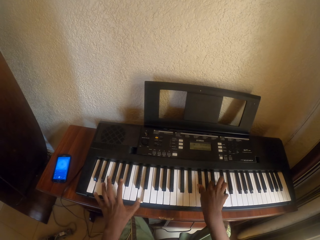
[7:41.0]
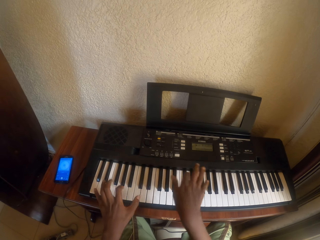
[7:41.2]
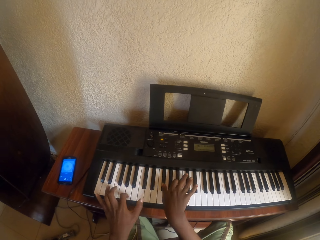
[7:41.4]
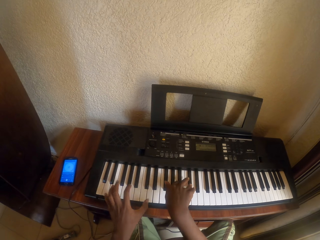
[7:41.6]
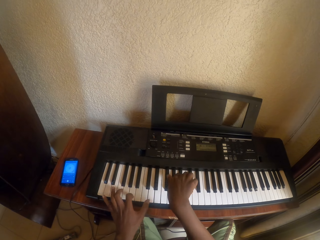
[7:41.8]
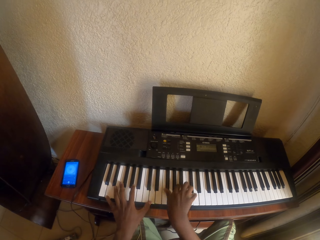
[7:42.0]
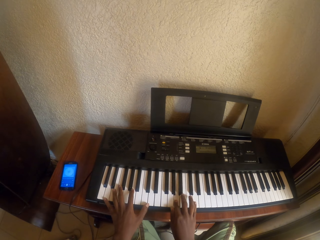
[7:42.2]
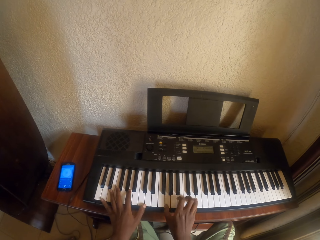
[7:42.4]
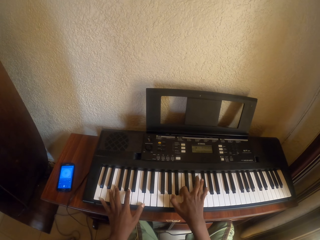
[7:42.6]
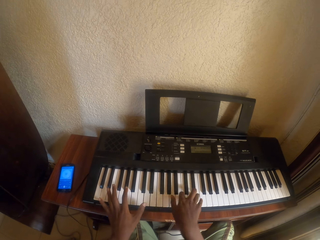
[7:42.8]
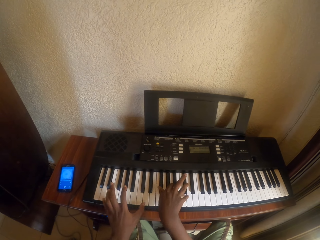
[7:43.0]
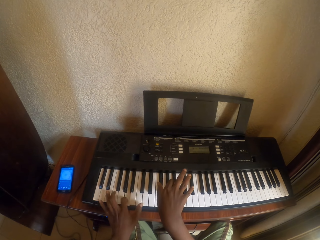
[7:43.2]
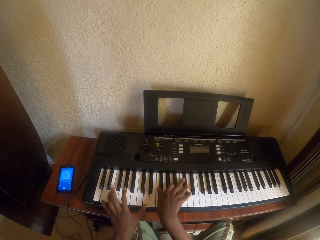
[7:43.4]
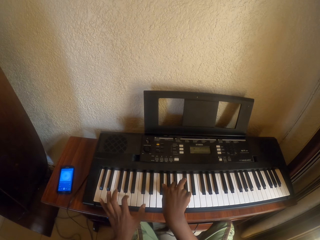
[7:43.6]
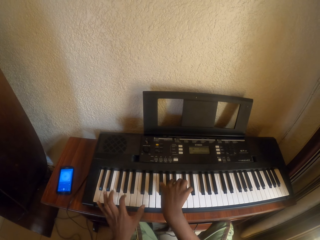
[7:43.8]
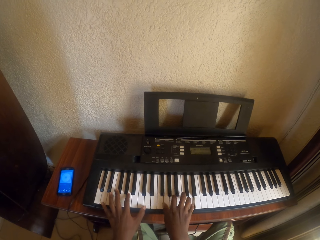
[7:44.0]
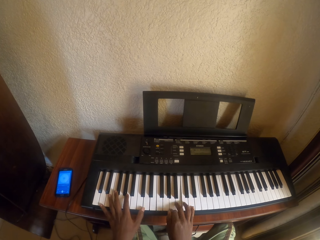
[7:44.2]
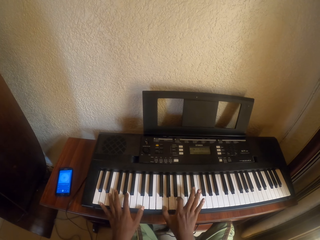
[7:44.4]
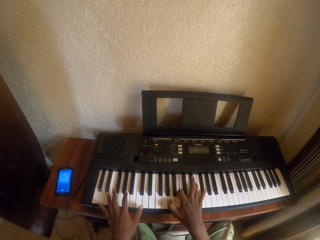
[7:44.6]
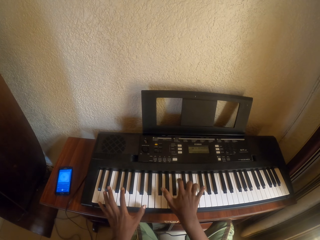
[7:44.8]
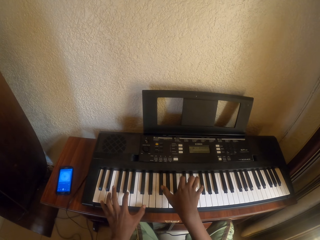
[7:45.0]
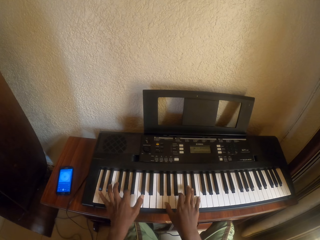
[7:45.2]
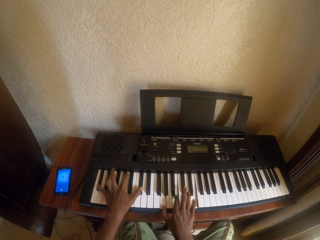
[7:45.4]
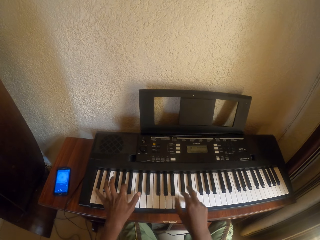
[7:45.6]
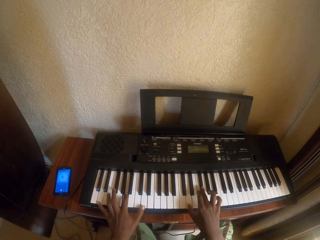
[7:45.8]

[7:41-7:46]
The camera wearer plays the piano.

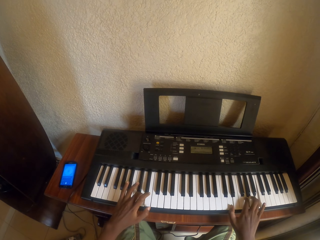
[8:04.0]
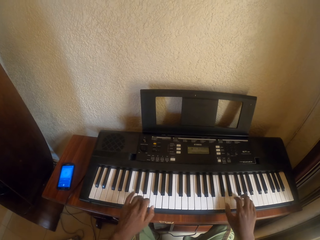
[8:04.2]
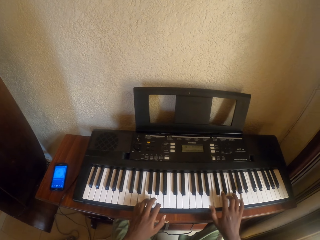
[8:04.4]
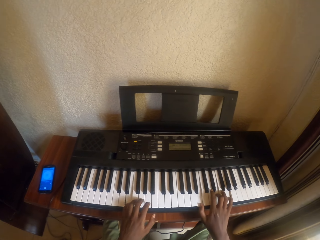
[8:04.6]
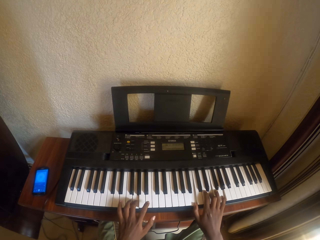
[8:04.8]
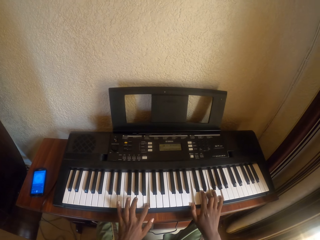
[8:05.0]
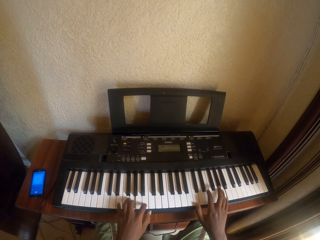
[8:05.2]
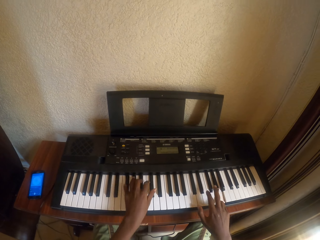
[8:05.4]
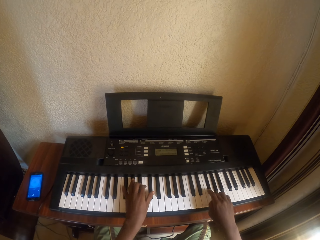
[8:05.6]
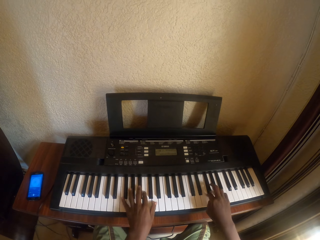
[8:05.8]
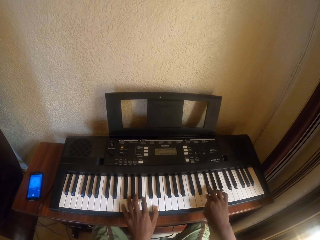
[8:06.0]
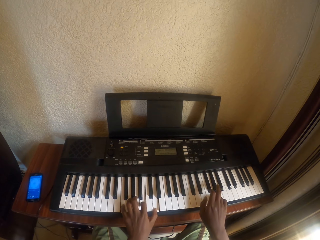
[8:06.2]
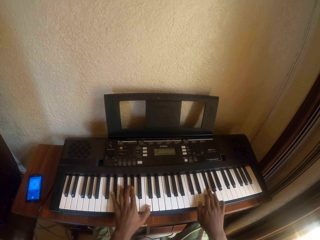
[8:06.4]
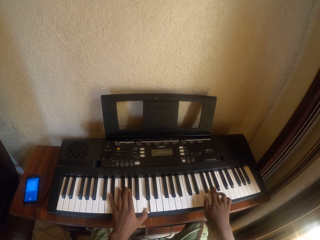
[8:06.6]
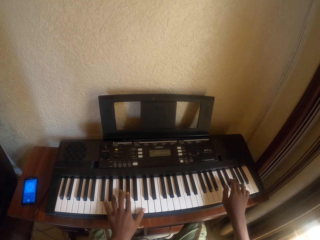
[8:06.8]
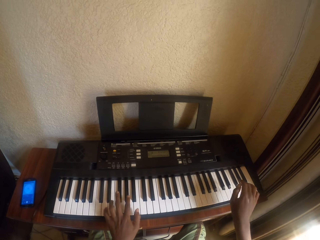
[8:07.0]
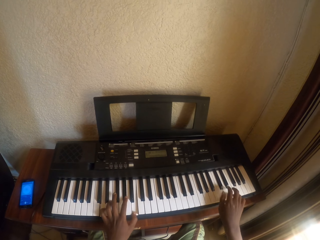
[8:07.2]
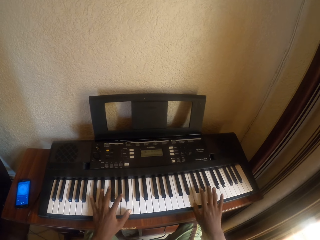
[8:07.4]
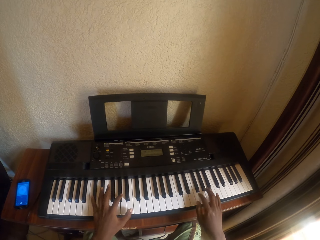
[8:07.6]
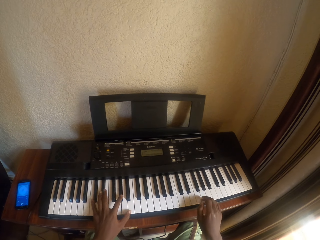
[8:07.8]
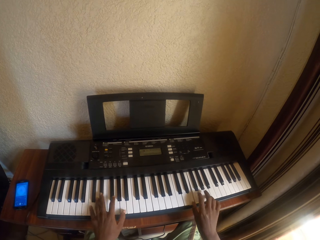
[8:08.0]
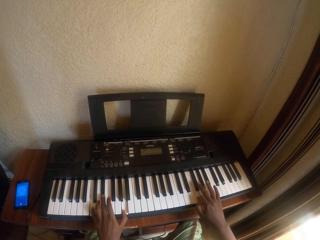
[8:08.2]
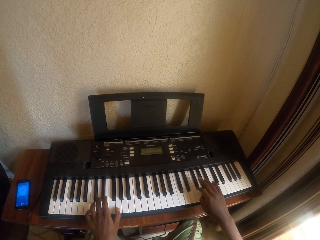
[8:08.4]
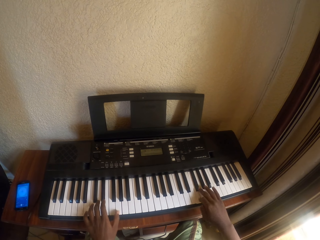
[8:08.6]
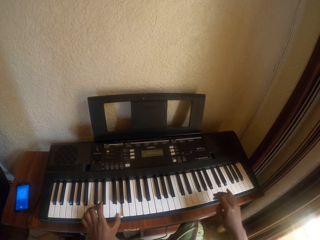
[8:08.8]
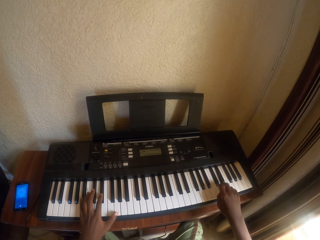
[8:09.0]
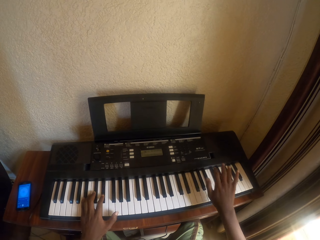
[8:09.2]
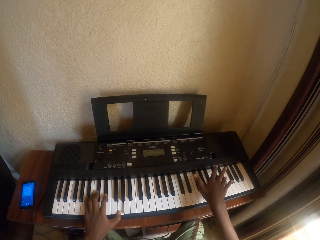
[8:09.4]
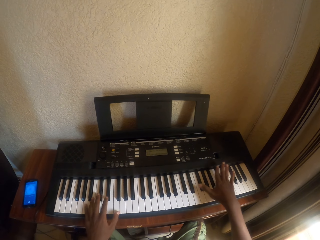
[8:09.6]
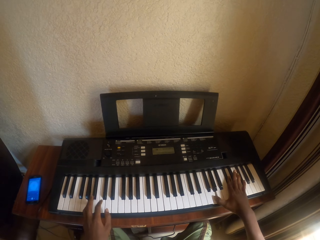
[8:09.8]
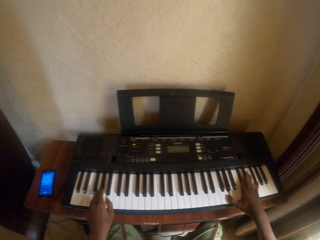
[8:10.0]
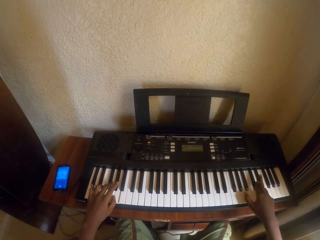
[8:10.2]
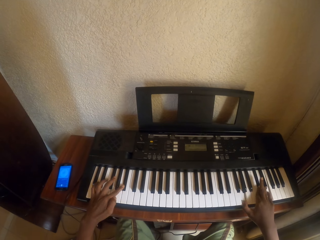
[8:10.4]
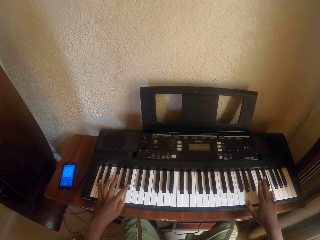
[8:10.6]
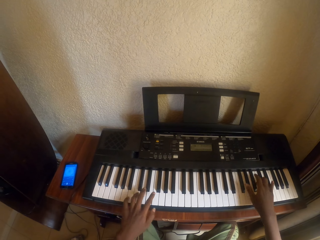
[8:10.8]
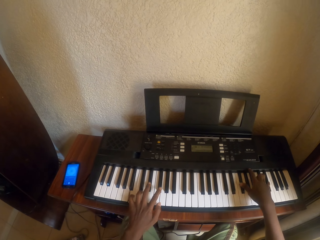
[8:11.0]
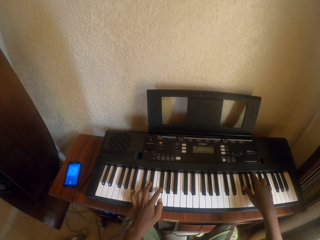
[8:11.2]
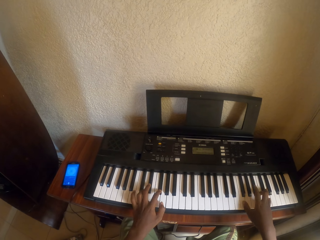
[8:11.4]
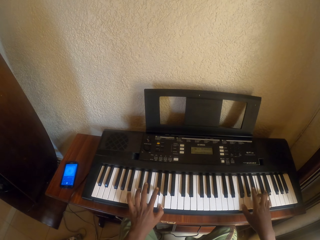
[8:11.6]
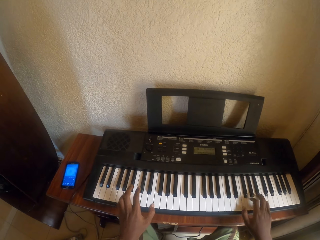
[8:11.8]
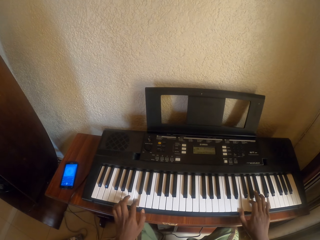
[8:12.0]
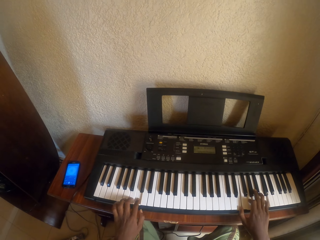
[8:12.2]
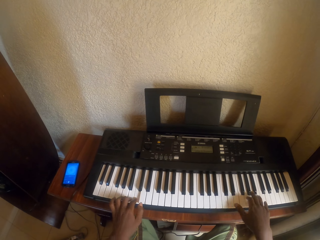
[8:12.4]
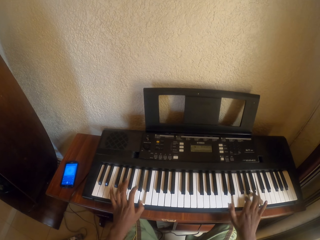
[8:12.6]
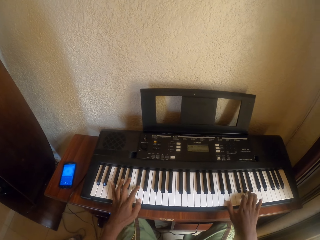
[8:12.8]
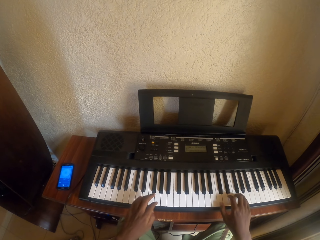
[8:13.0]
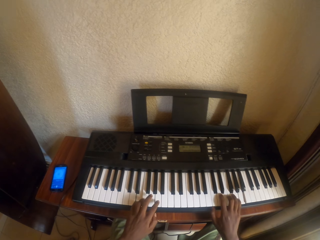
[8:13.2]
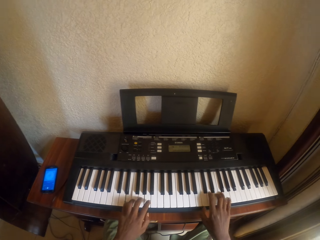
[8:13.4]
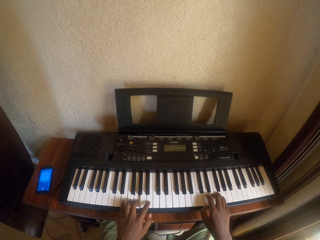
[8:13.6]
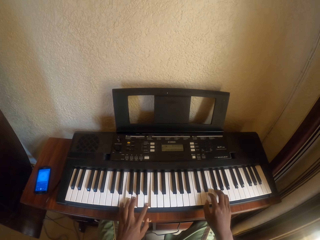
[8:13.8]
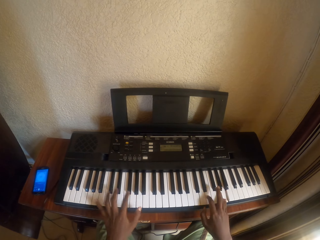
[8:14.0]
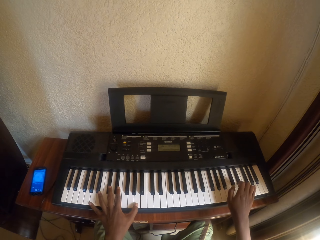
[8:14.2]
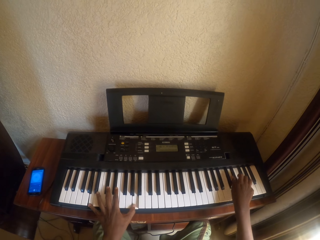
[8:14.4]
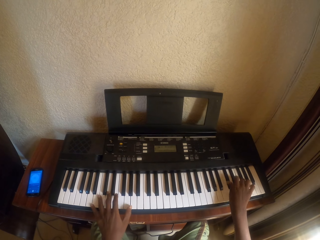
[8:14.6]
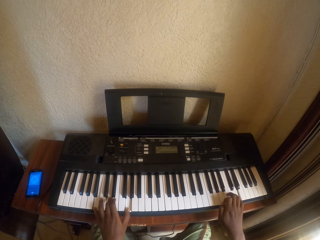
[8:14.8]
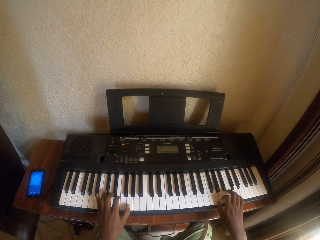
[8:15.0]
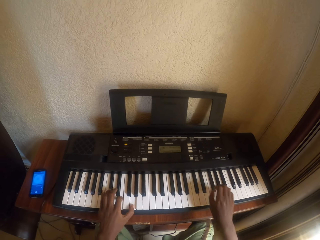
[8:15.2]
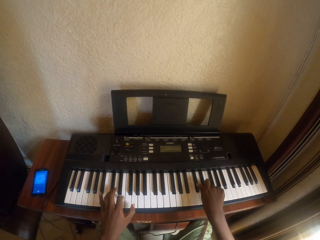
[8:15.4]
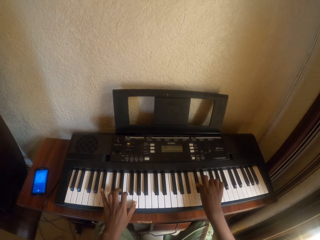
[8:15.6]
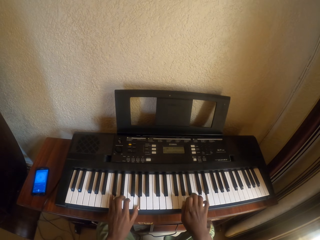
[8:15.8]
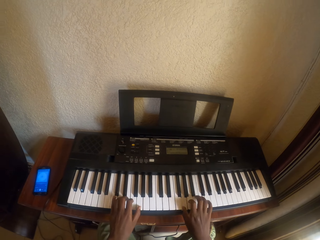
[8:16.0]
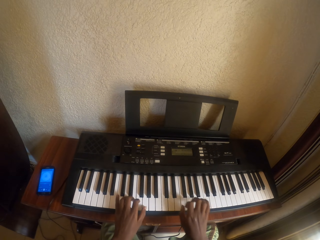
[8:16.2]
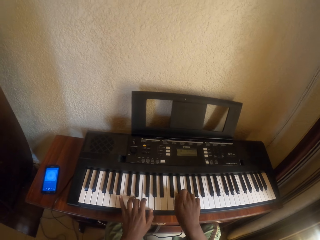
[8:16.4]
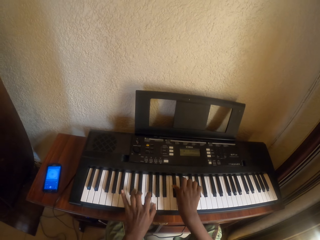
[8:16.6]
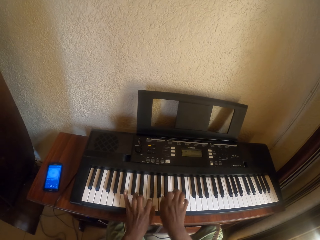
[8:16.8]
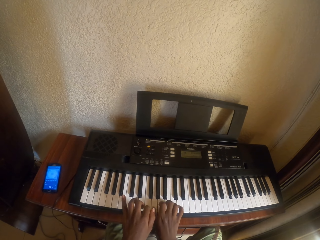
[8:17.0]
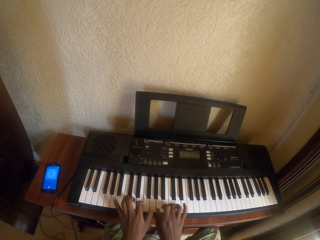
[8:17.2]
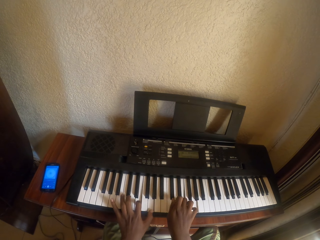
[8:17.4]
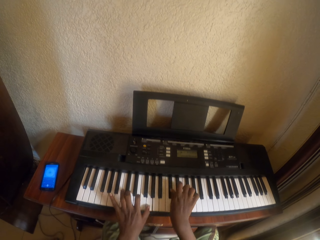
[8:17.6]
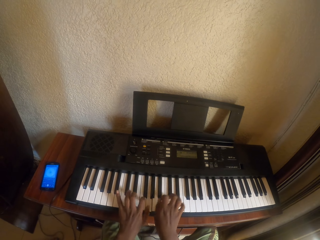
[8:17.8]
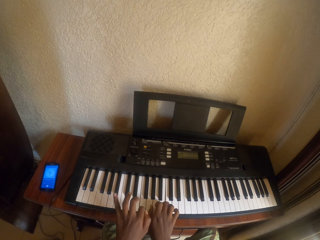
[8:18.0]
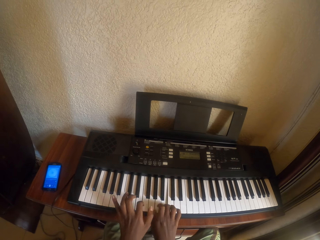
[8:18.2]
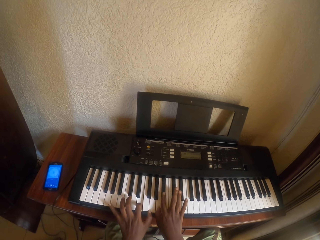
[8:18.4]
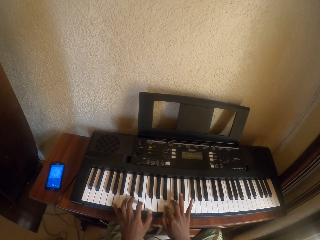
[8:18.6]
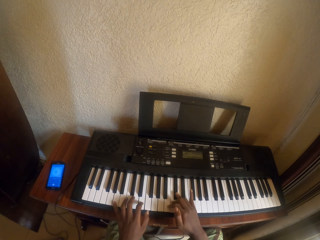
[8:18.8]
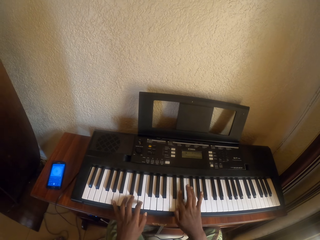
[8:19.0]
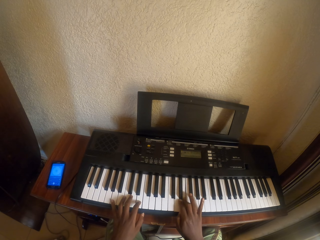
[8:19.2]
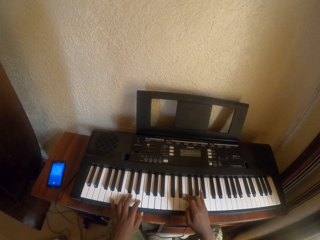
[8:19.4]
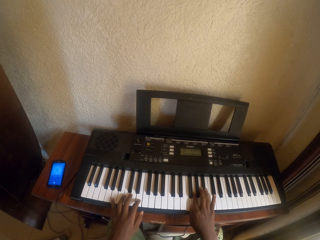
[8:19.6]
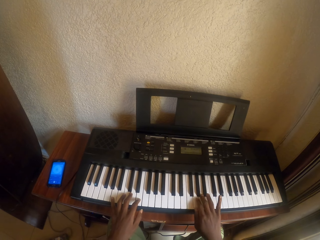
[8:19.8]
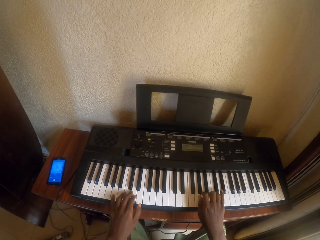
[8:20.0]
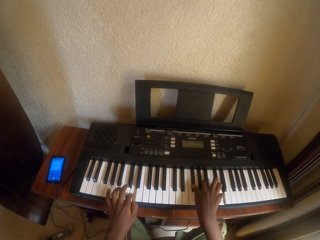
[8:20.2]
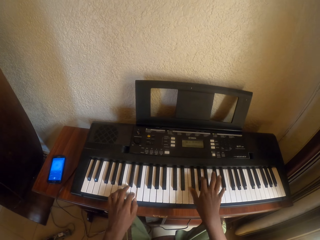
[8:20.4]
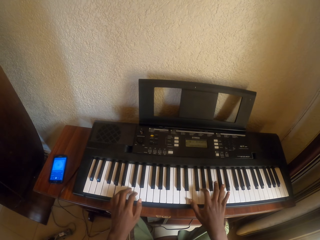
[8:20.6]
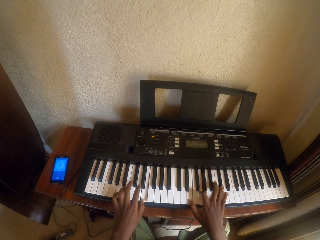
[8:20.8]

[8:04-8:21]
The camera wearer plays piano. They play piano repeatedly.
